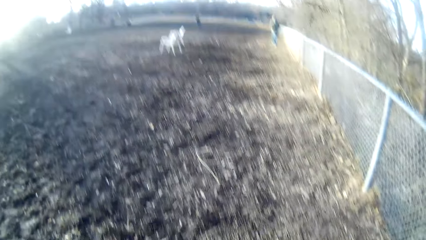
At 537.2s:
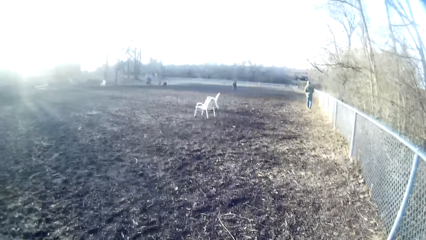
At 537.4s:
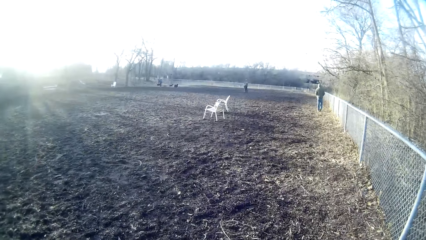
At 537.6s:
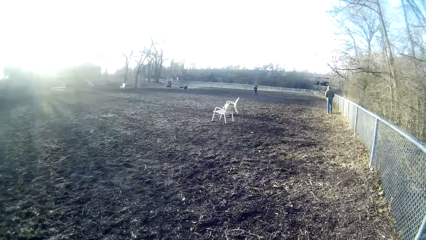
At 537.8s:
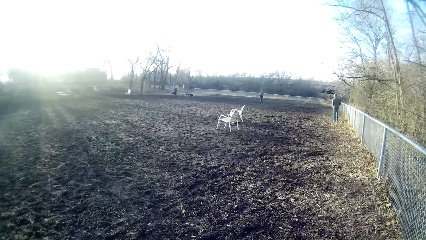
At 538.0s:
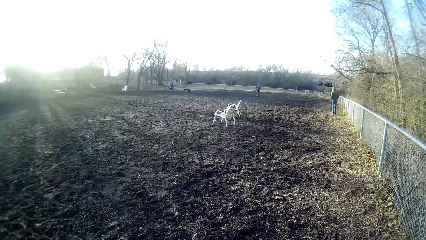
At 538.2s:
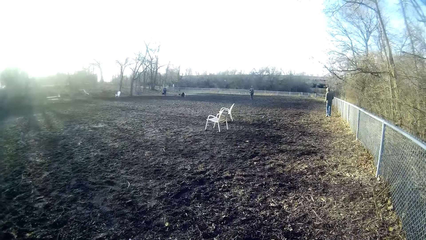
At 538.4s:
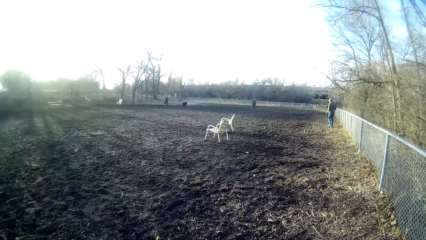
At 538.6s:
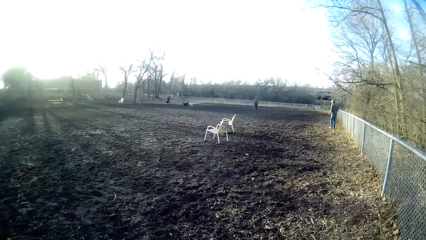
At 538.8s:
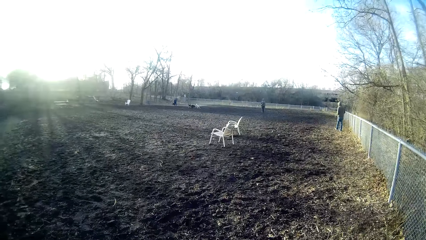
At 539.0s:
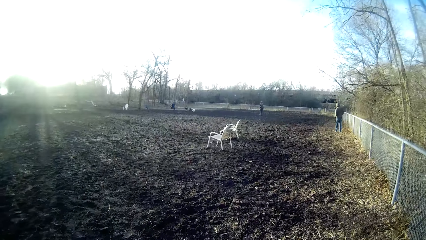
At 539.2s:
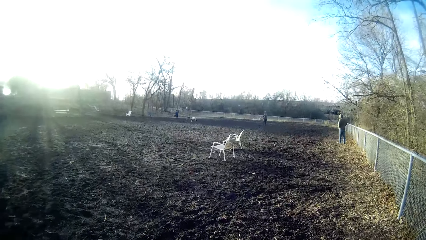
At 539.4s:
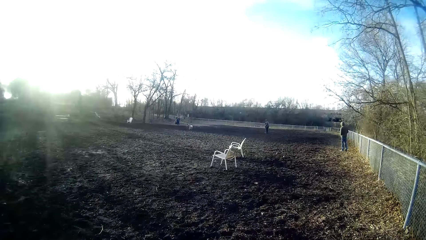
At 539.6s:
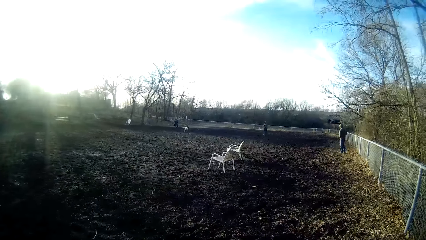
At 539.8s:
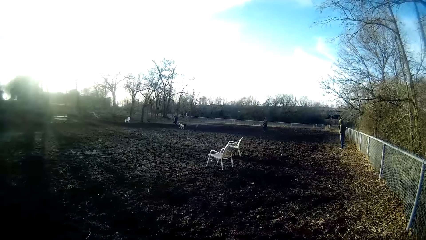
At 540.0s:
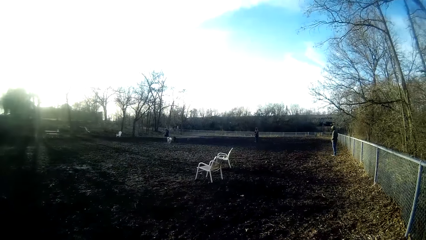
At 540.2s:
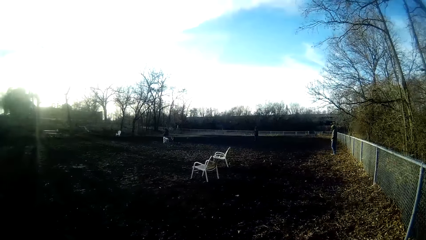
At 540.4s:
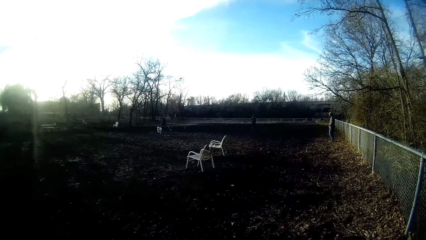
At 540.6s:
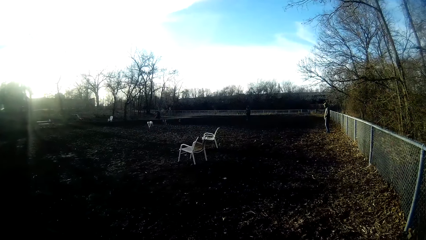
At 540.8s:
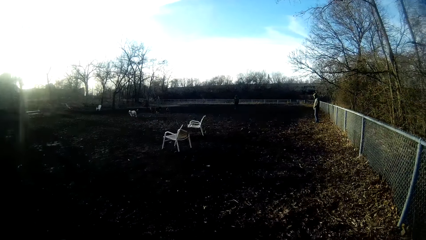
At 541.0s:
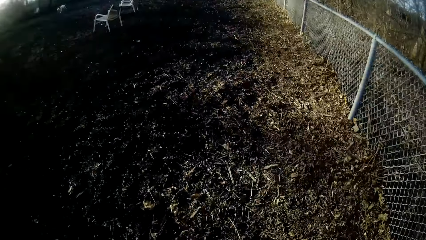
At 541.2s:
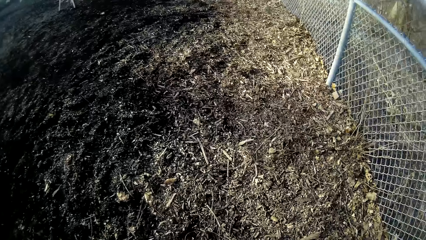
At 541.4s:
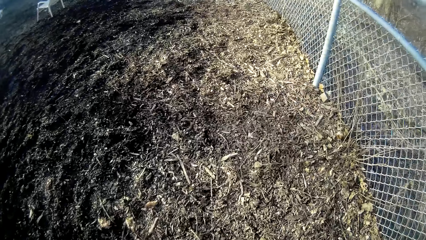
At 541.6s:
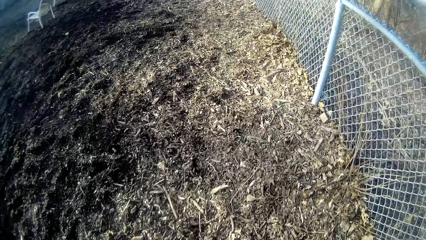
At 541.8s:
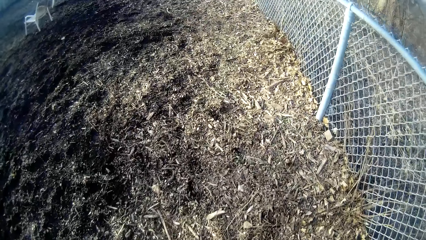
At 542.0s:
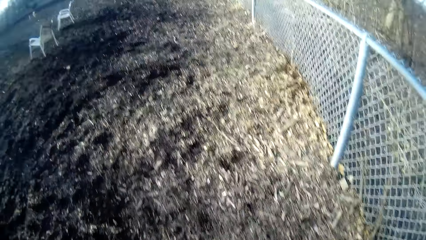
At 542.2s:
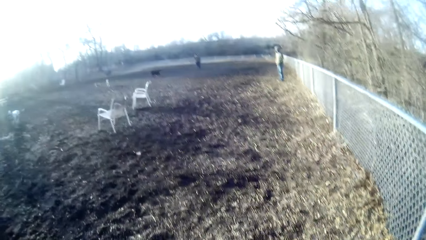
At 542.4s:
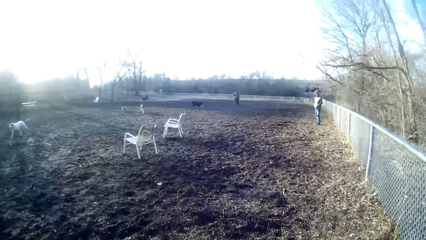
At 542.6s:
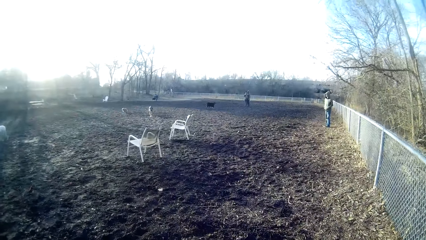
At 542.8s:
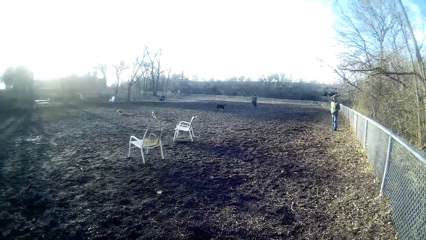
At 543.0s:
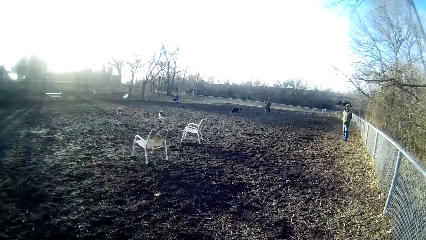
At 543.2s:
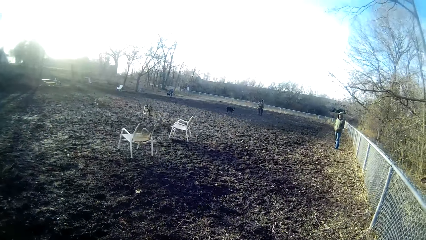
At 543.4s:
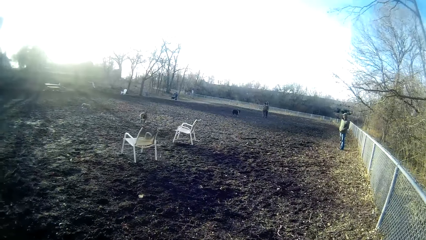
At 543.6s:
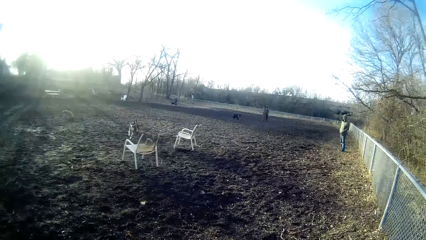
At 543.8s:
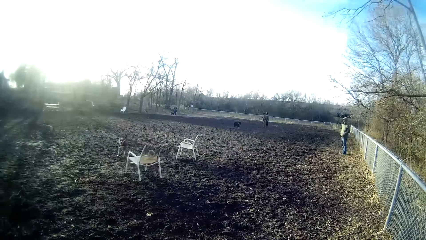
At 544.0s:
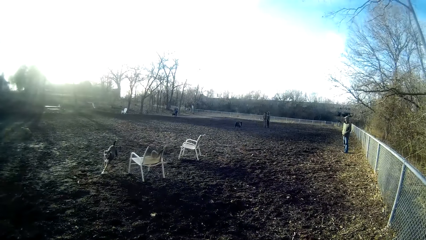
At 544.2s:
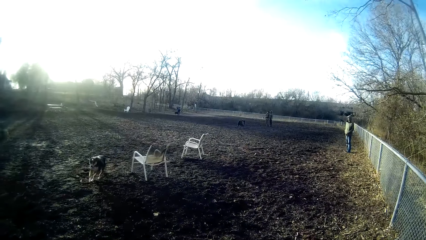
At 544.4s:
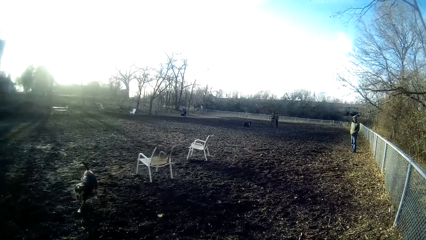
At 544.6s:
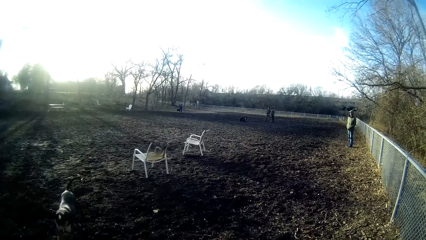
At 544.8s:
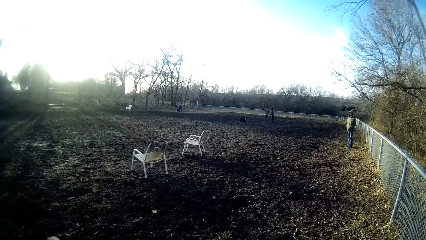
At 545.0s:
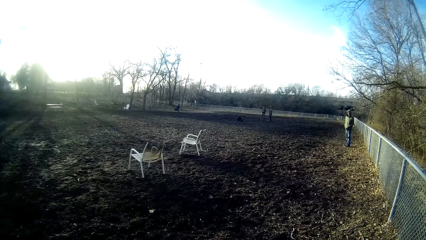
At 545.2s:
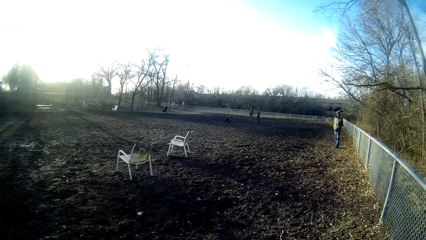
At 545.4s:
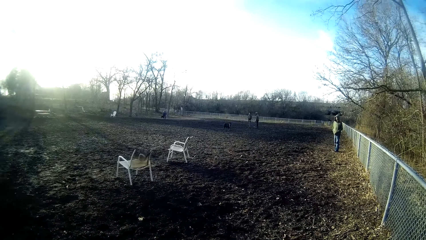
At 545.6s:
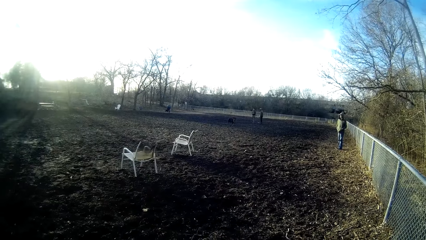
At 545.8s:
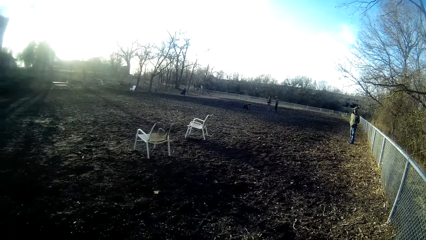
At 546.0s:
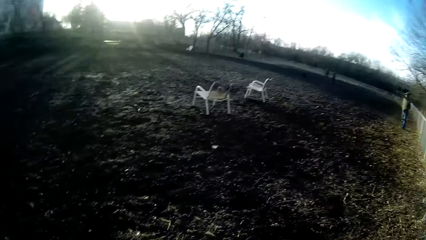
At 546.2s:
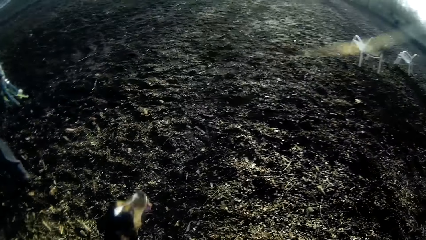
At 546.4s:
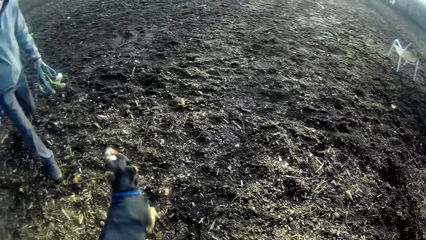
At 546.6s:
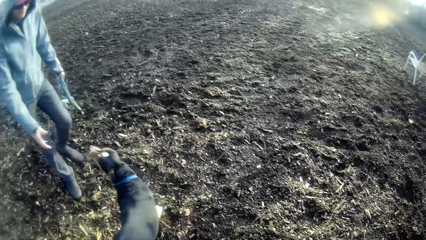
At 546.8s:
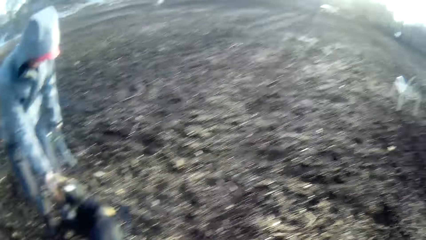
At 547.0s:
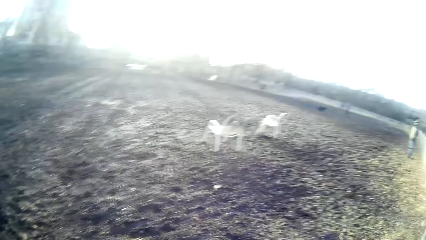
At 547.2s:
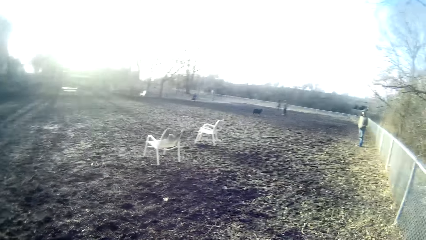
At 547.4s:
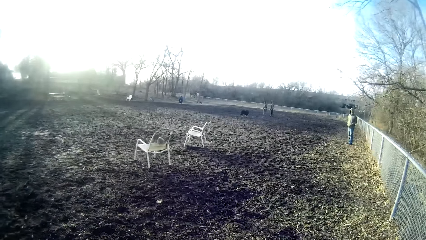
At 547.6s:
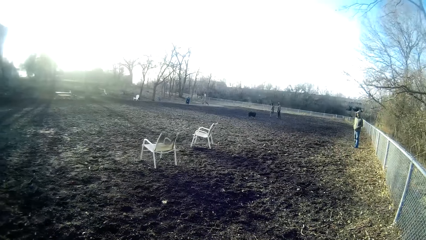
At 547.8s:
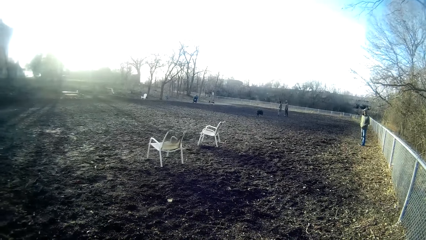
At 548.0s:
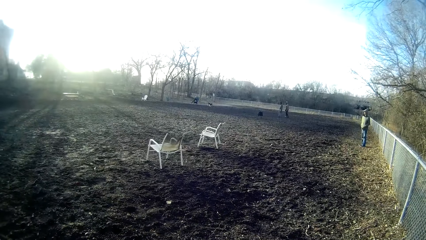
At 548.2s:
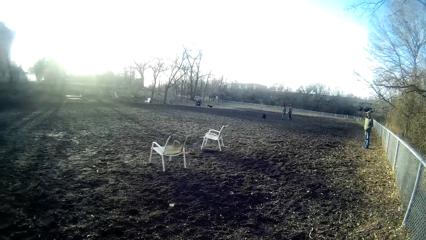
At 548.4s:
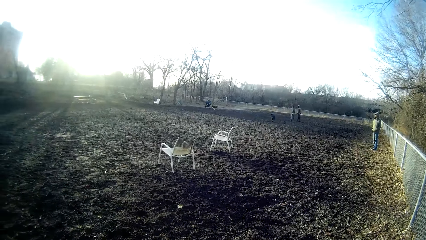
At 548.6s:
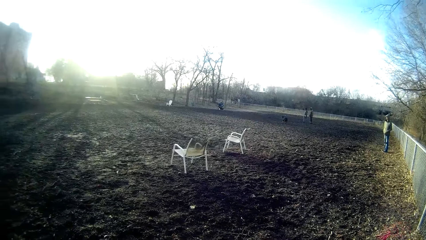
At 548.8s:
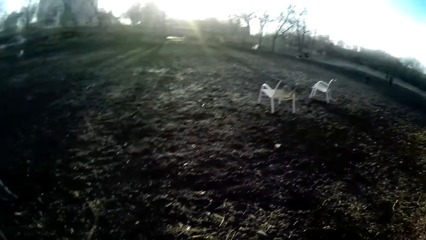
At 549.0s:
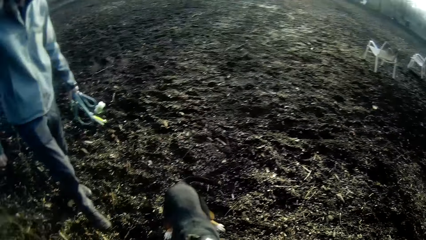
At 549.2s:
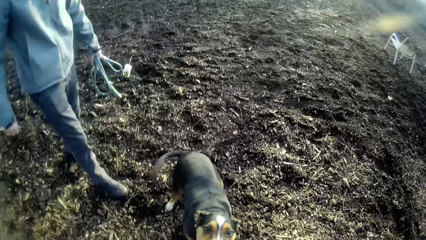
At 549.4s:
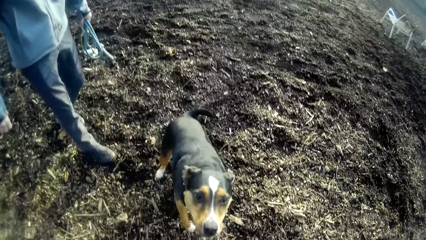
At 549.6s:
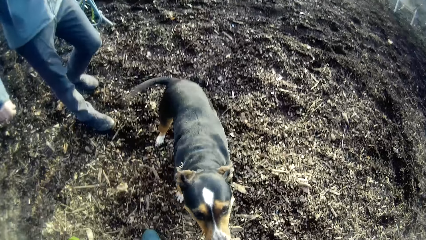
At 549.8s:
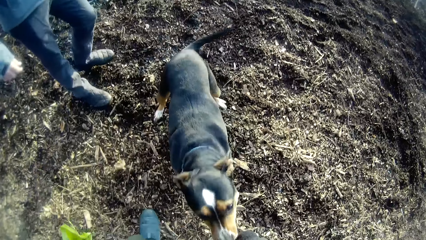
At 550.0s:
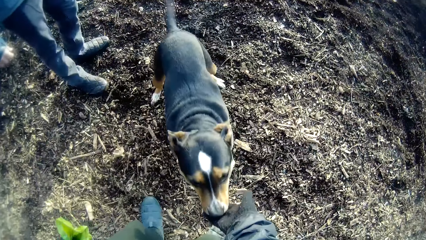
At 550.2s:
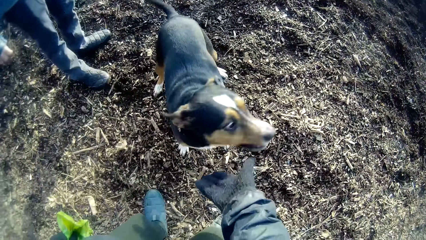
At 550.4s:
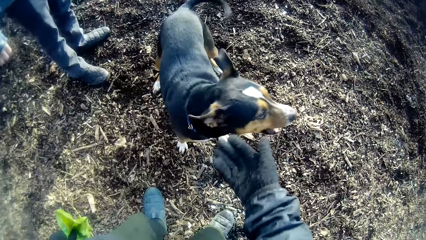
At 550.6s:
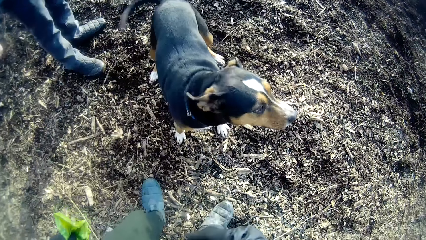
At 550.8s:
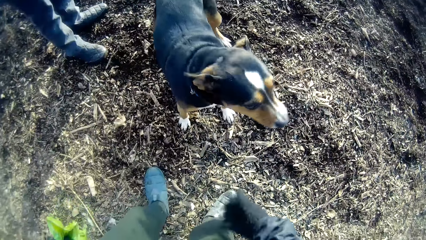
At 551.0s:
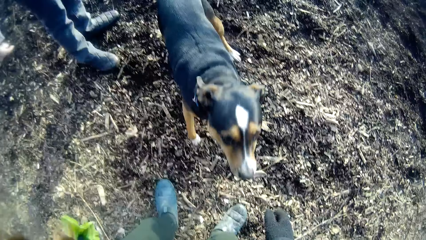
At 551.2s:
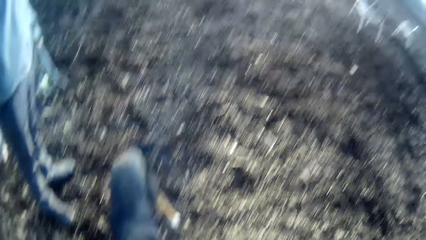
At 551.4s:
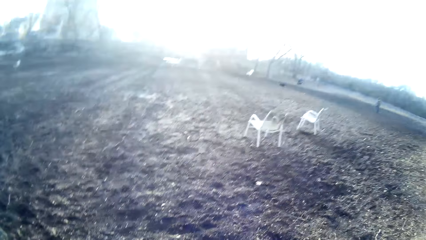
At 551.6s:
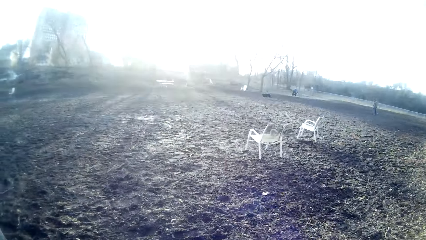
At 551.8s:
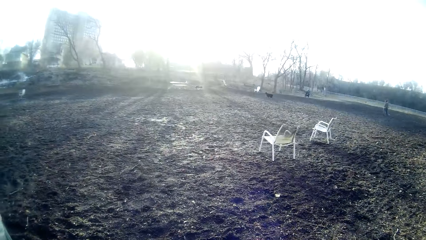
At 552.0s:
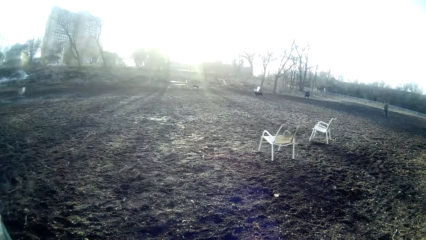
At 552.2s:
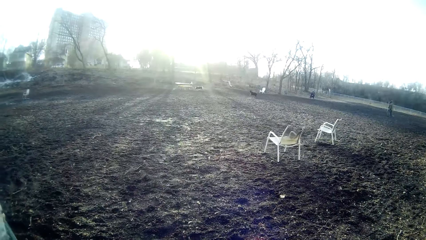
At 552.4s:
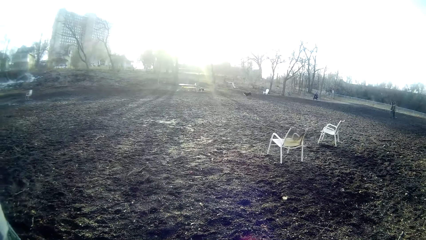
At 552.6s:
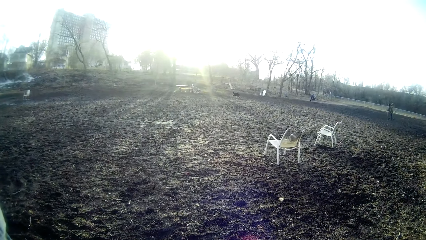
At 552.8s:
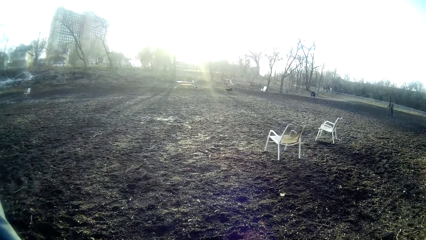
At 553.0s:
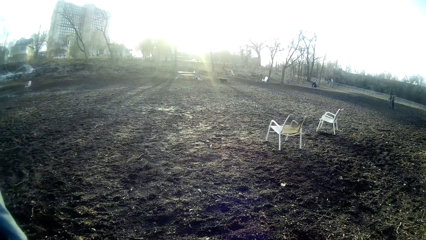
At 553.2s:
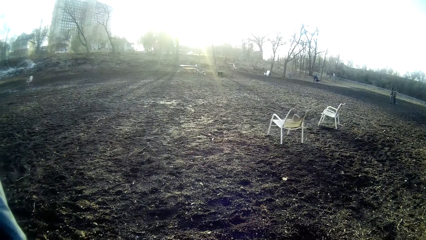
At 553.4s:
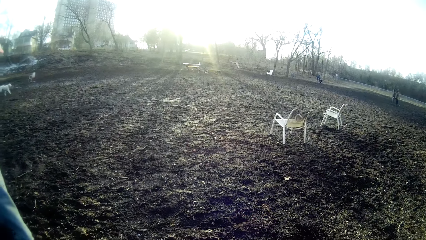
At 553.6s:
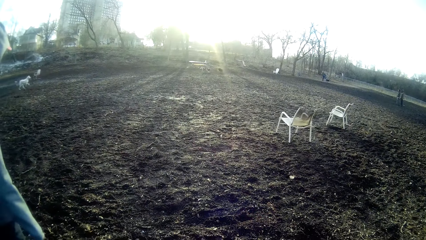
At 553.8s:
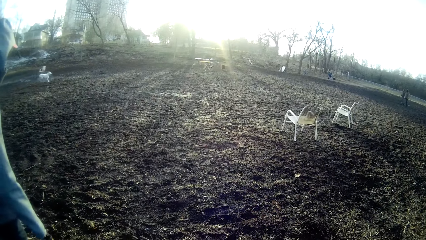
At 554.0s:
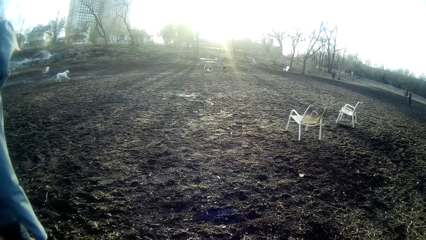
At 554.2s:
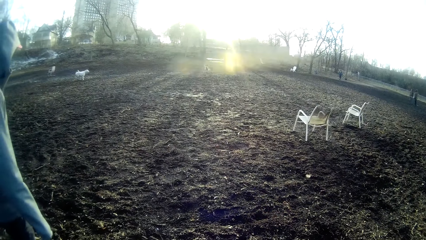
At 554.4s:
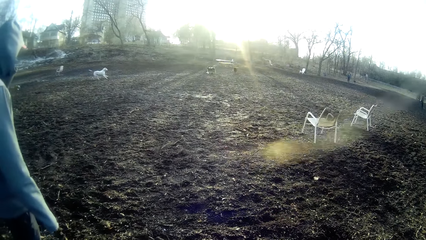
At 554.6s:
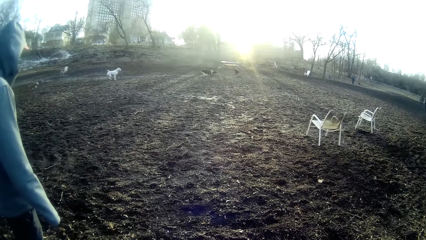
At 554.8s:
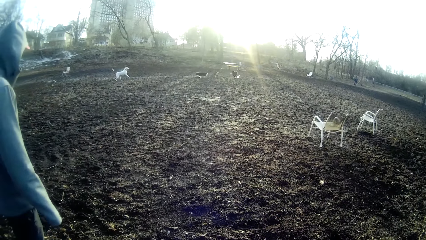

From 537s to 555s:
The camera wearer walks around the field. The man plays with the dog. The dog licks the camera wearer's right hand. The camera wearer looks at the dog. They look around.
